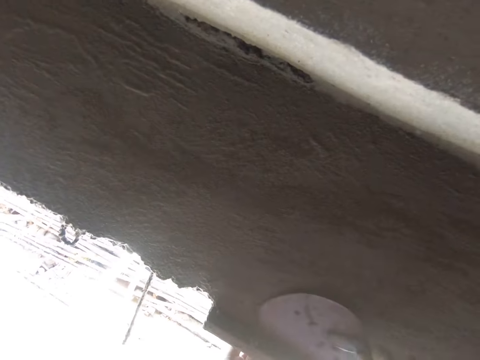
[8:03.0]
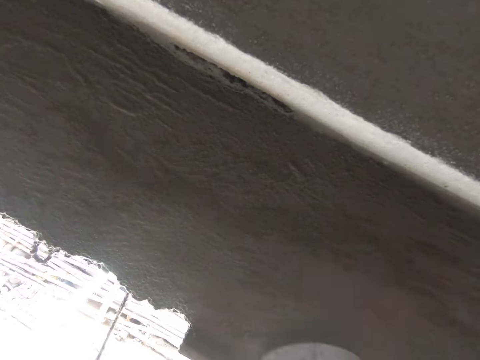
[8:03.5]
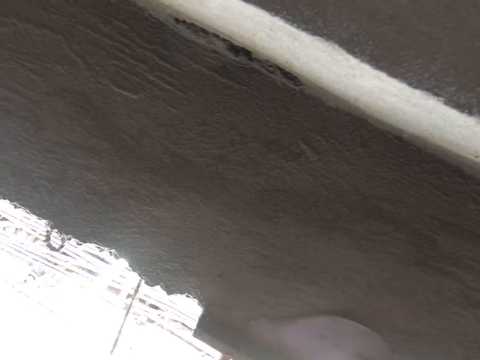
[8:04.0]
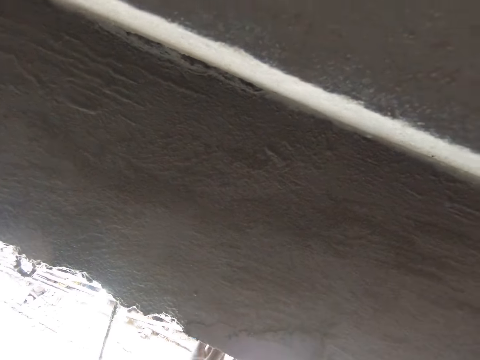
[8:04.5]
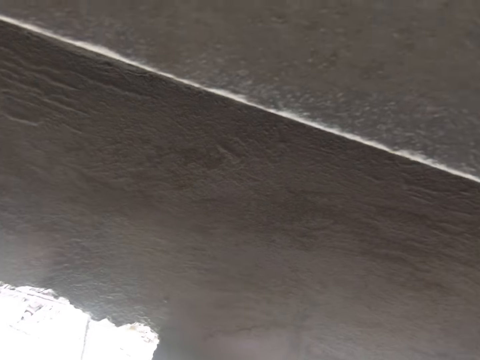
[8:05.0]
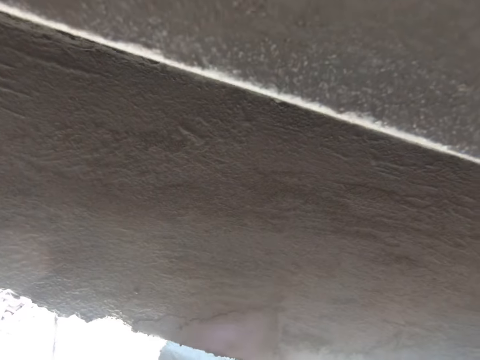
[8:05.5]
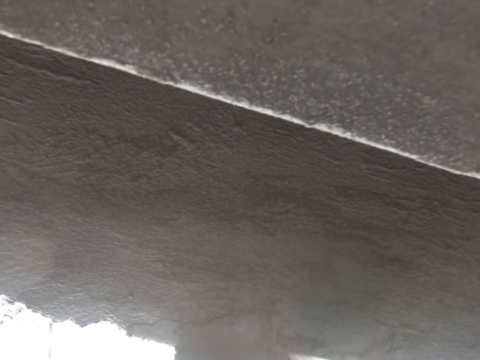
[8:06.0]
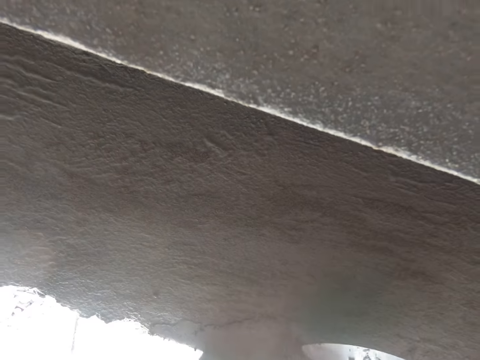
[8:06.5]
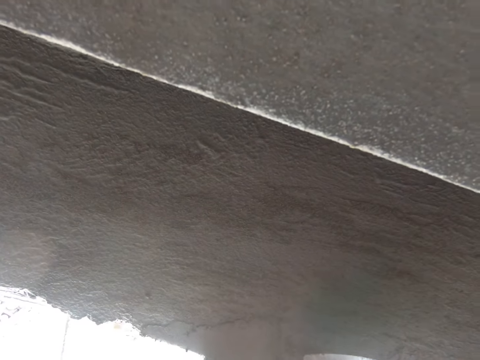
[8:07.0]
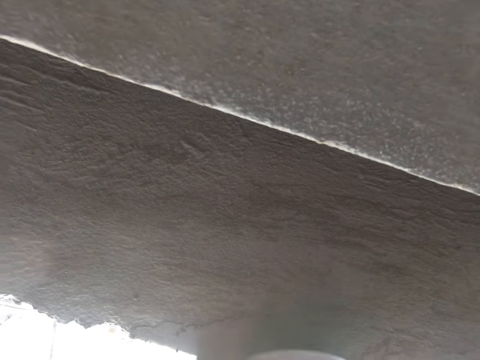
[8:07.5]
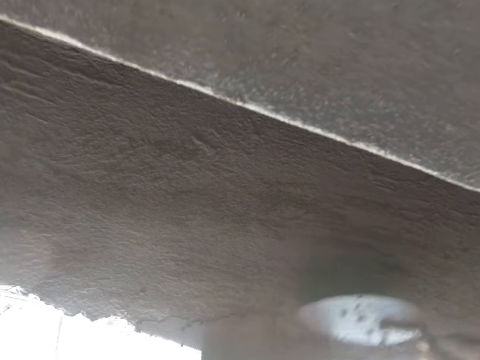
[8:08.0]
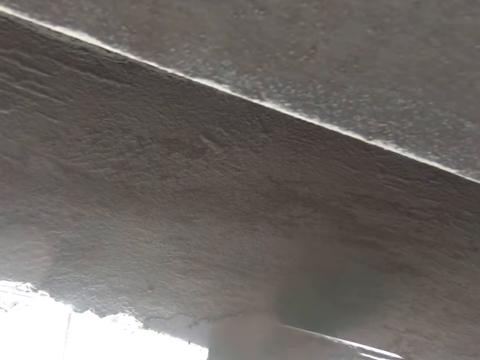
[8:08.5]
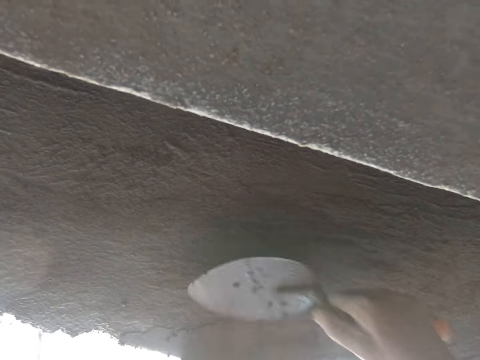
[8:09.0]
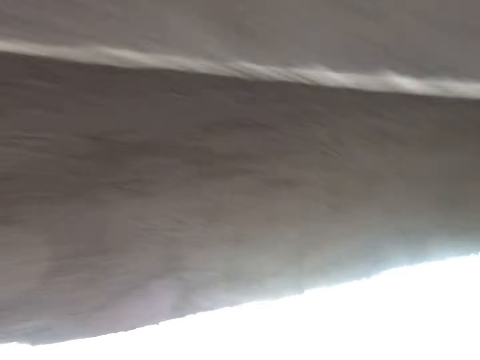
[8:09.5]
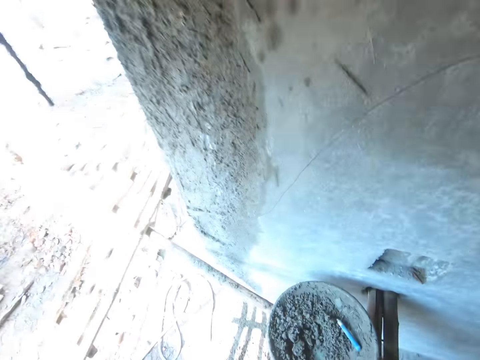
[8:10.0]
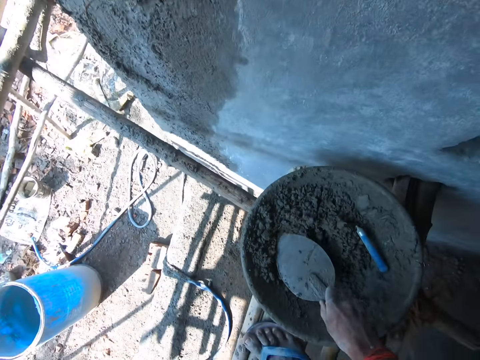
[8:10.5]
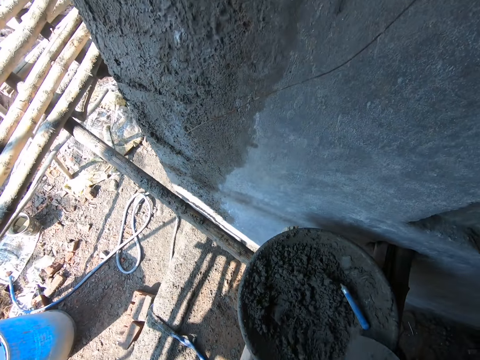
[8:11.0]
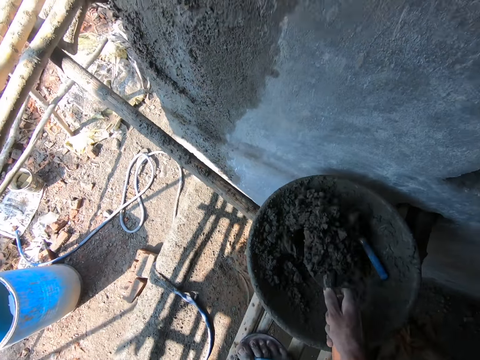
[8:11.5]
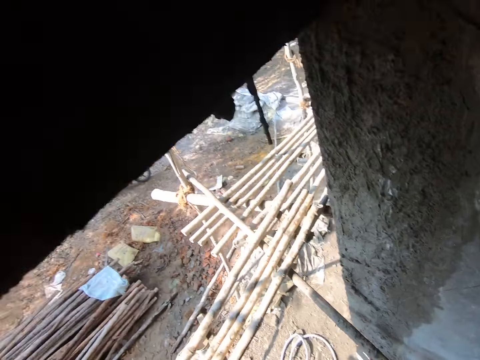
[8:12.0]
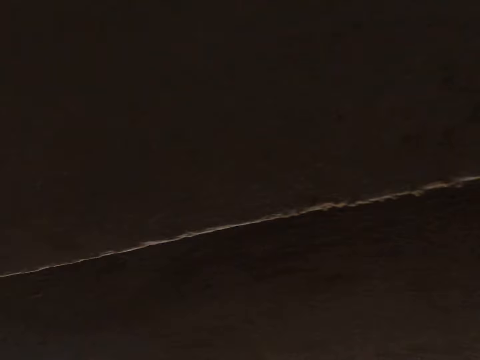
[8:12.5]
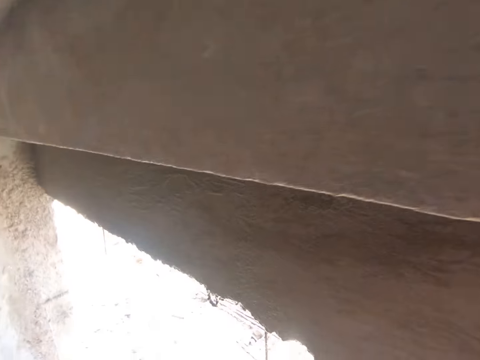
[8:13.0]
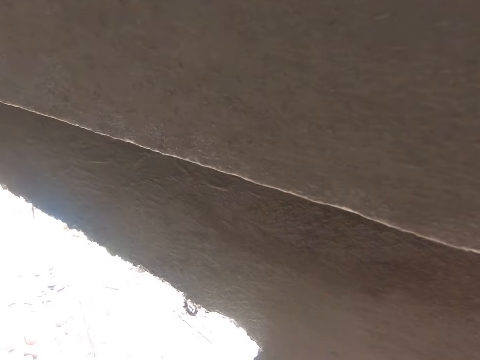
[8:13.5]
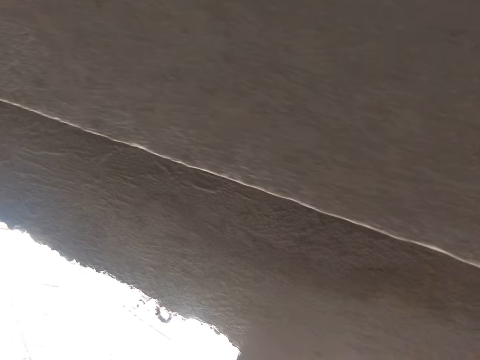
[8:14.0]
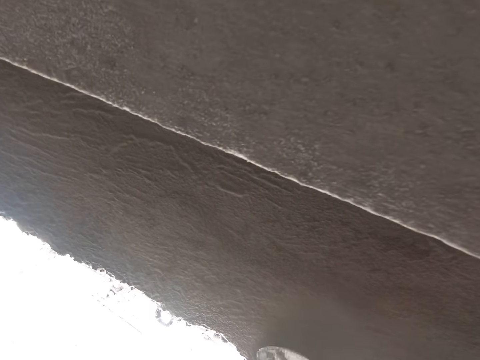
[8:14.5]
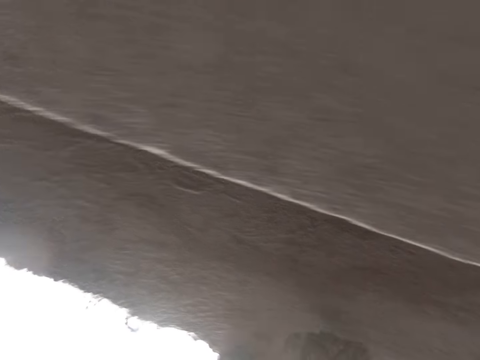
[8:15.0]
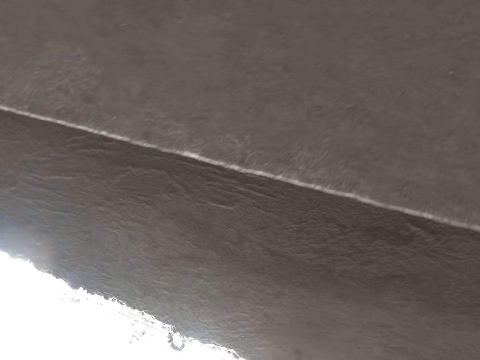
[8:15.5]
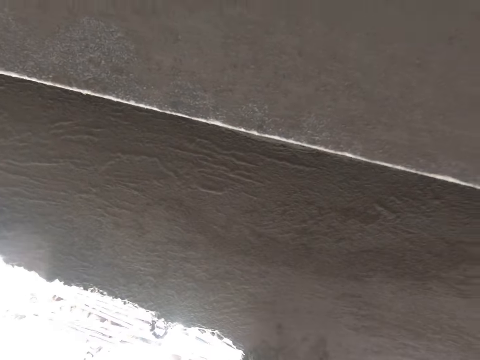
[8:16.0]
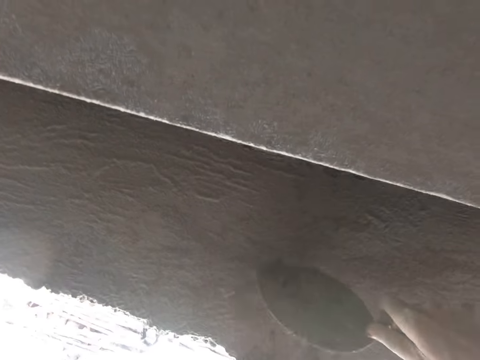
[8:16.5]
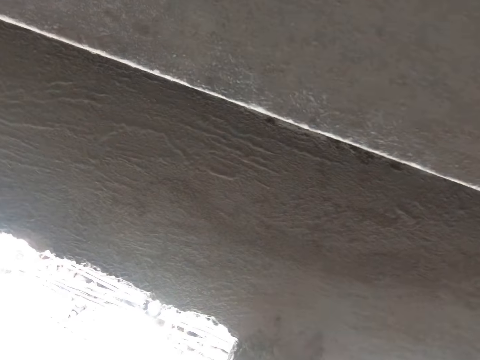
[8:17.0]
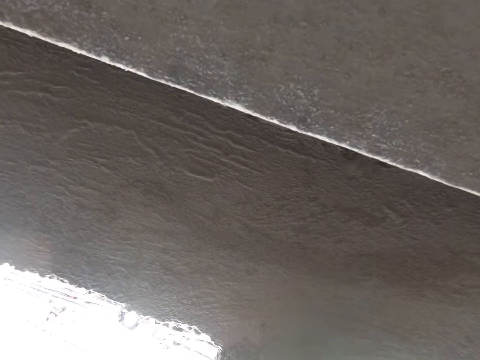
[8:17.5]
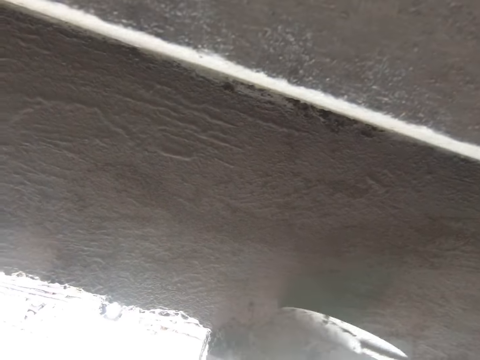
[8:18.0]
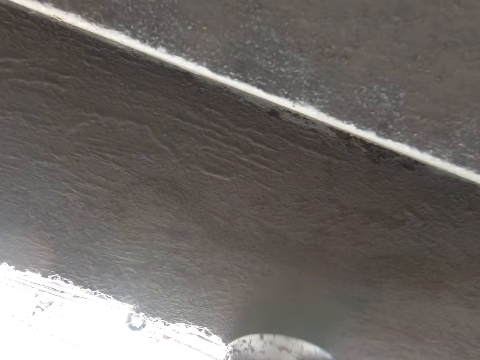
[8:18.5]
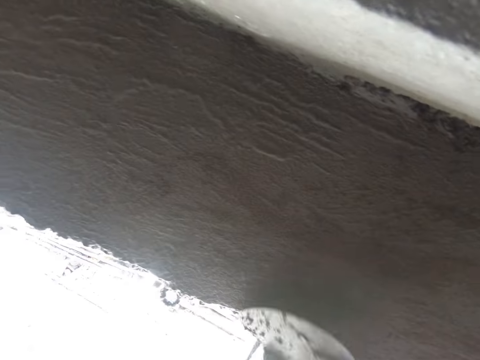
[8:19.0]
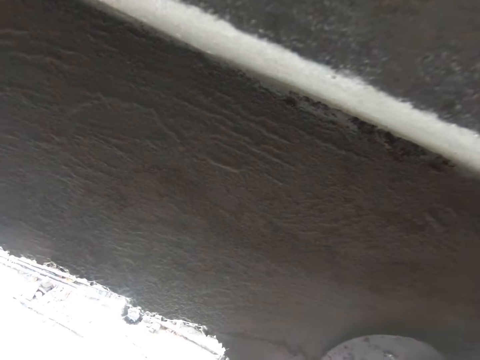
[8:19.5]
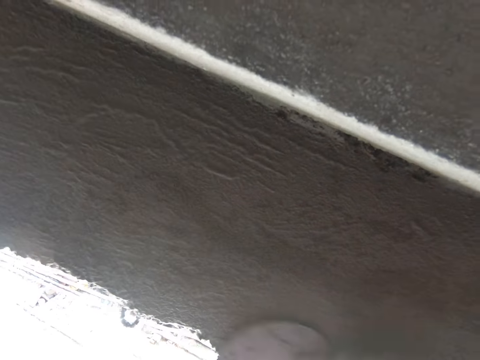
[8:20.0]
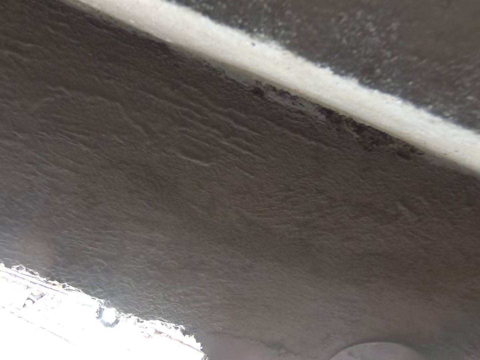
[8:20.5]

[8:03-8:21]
The camera wearer mixes mortar. They scoop the soil cement with the trowel. They spread the soil cement on the wall with the trowel. They throw the soil cement on the slab and spread the soil cement with the trowel.

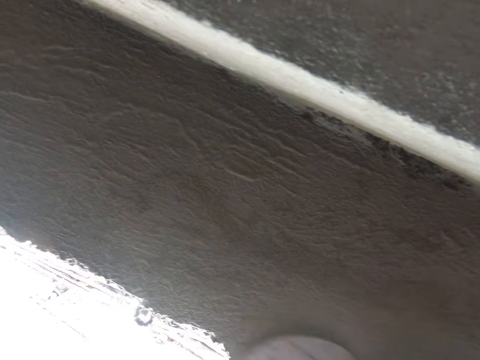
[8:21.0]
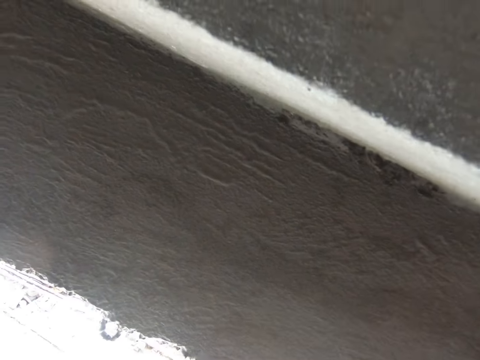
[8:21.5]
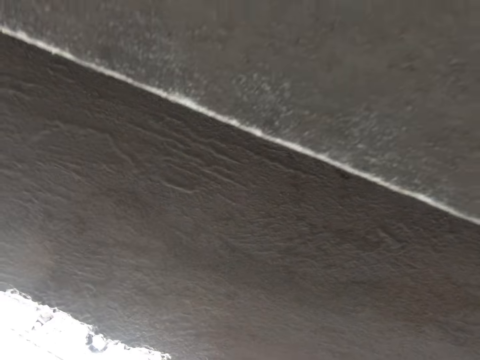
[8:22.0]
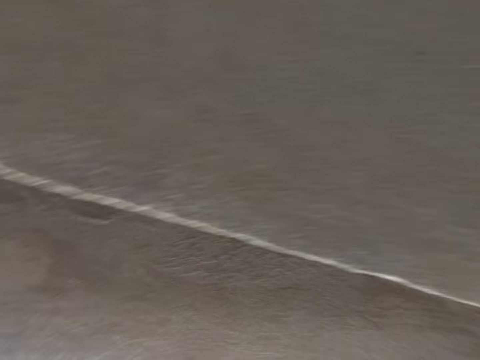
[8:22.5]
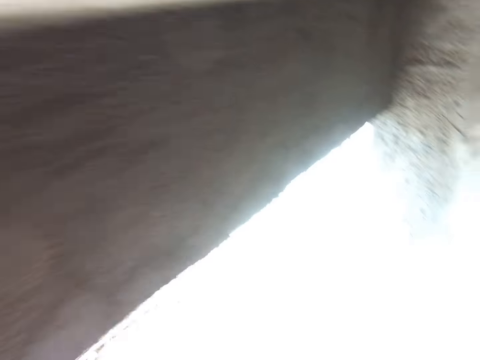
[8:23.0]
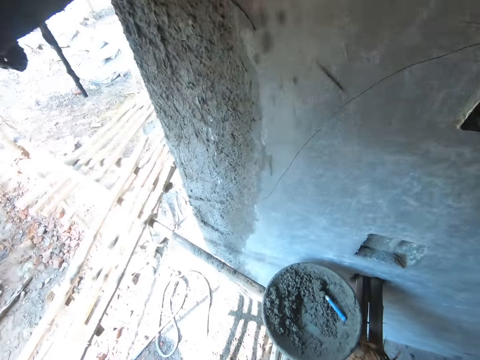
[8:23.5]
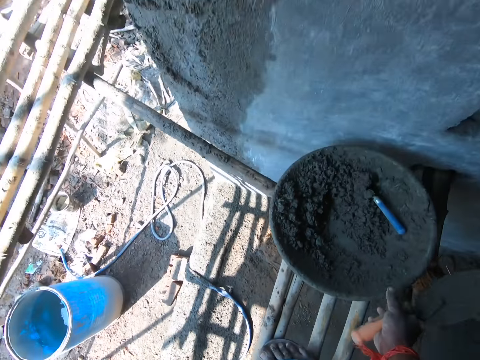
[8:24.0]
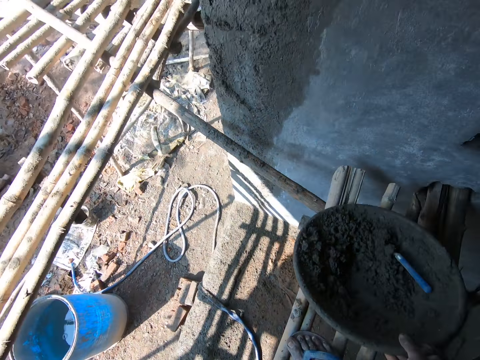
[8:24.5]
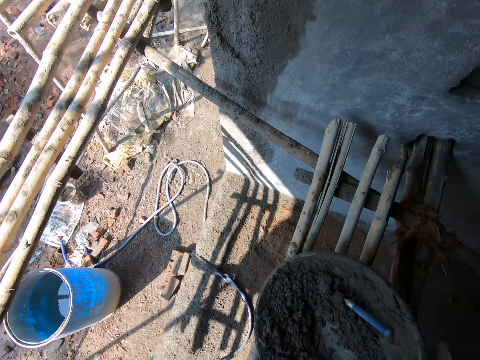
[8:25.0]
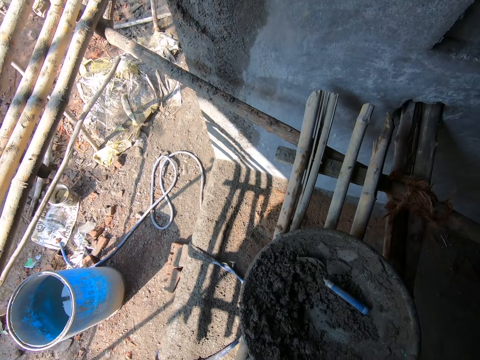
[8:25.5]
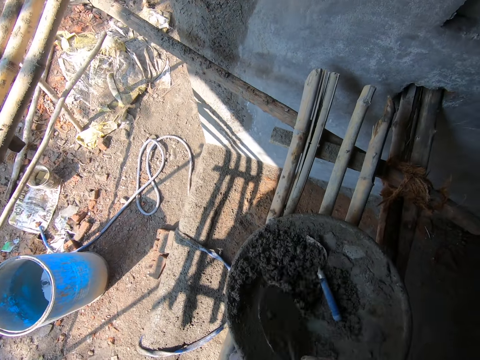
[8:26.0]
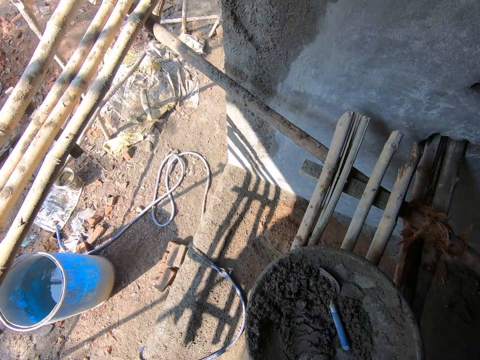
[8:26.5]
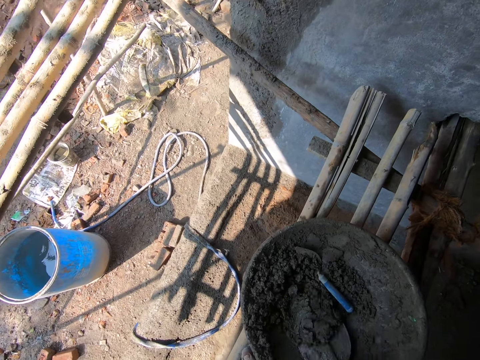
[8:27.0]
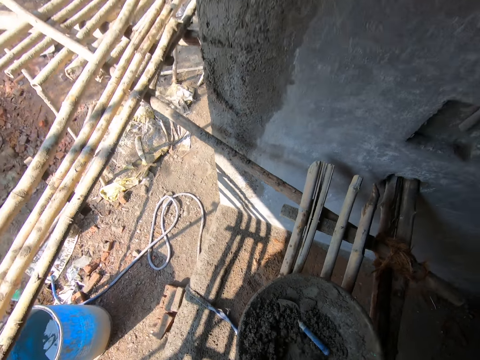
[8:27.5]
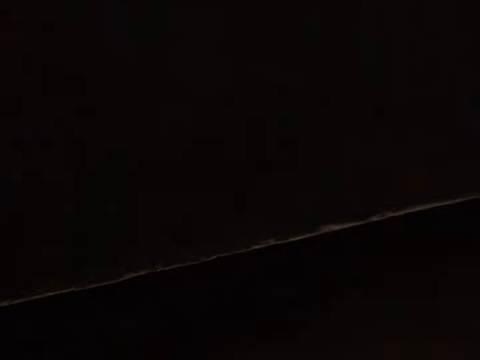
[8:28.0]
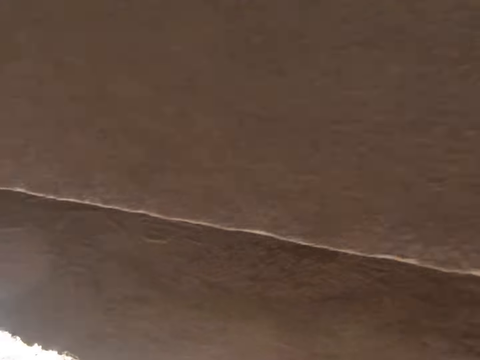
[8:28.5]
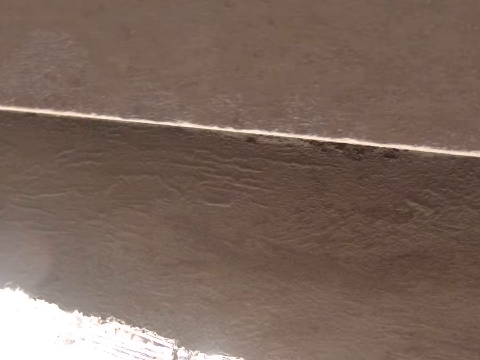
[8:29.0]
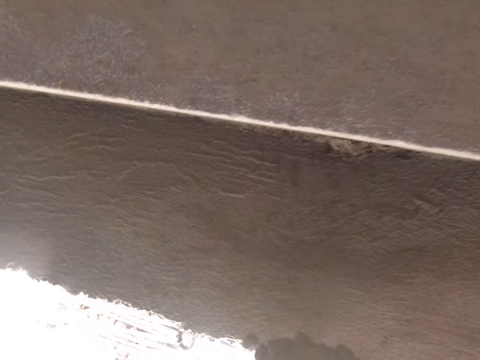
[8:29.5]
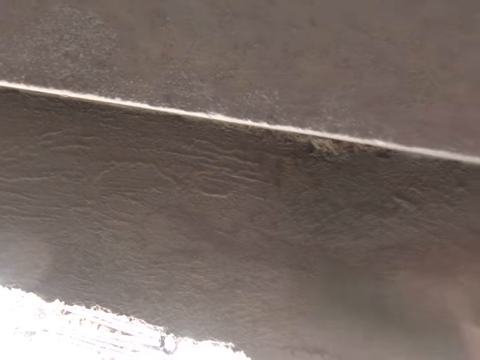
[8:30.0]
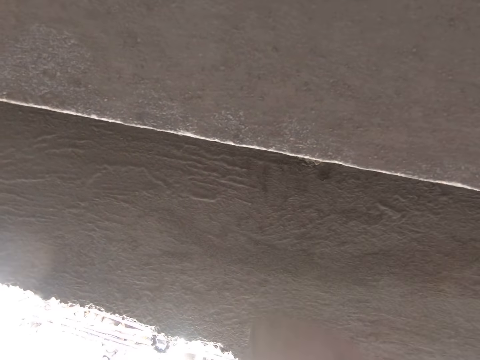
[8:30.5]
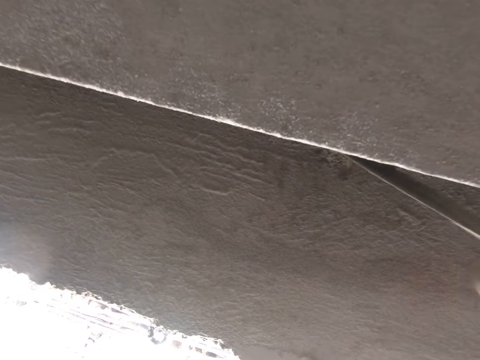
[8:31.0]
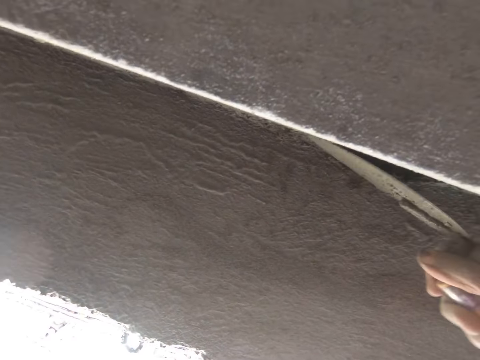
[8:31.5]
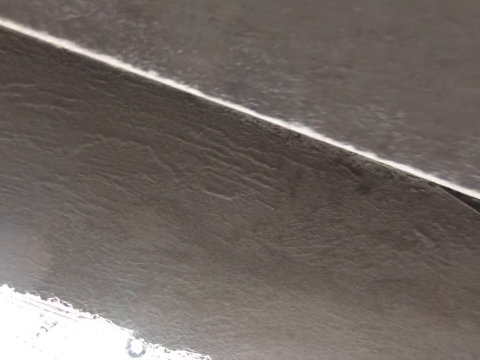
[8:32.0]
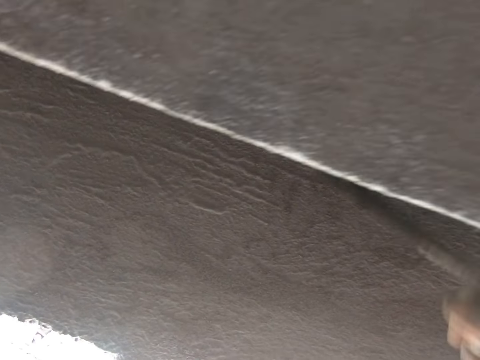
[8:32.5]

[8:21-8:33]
The camera wearer pulls the construction pan. They mix the soil cement with the trowel, scoop the soil cement with the trowel, throw the soil cement on the slab, and spread the soil cement with the trowel.
